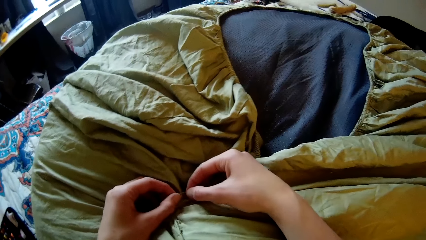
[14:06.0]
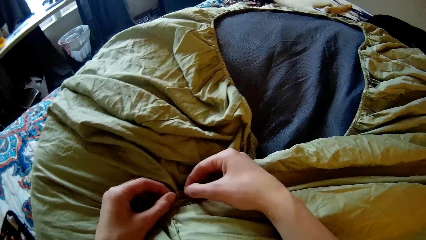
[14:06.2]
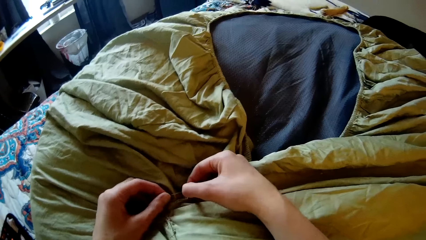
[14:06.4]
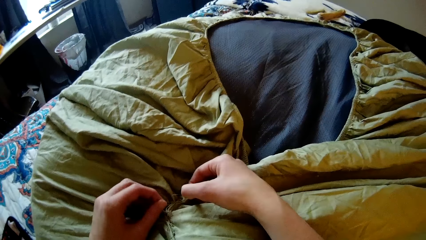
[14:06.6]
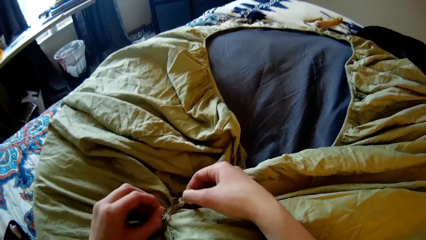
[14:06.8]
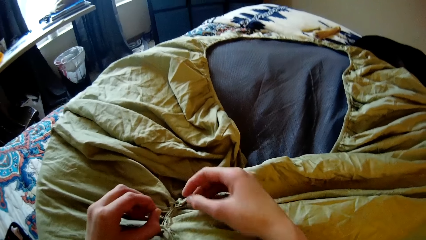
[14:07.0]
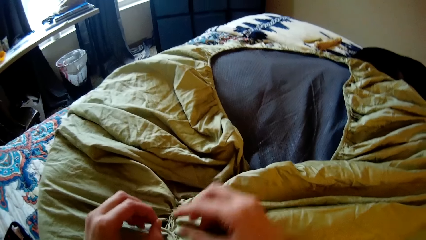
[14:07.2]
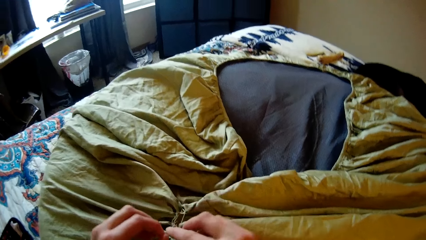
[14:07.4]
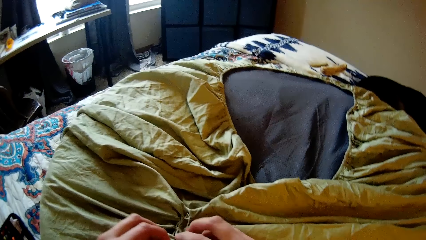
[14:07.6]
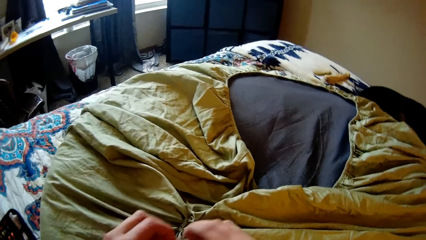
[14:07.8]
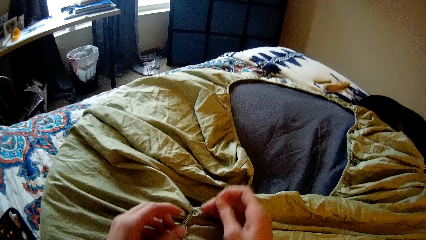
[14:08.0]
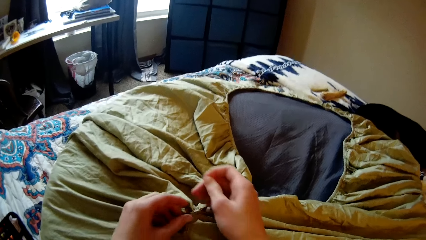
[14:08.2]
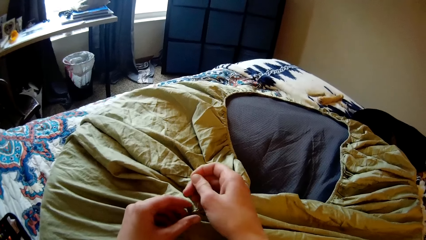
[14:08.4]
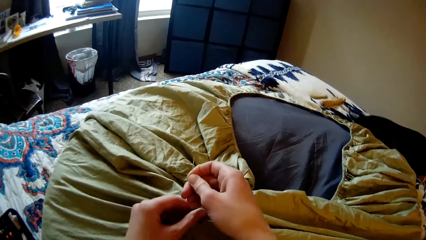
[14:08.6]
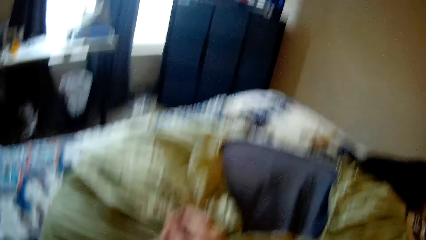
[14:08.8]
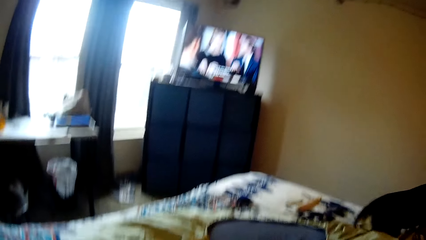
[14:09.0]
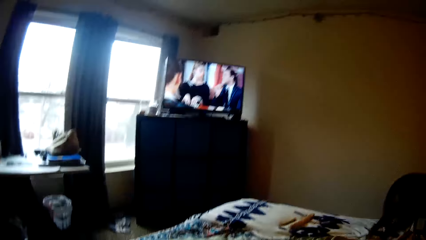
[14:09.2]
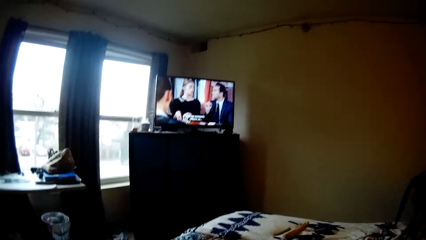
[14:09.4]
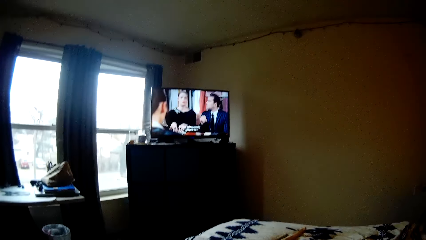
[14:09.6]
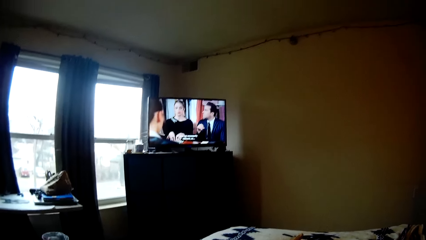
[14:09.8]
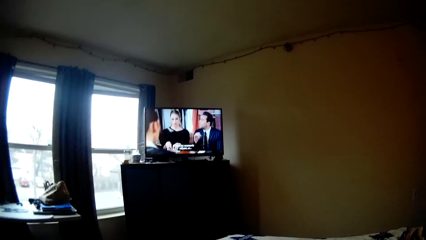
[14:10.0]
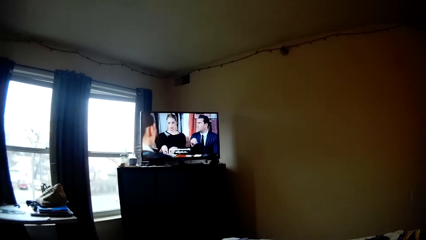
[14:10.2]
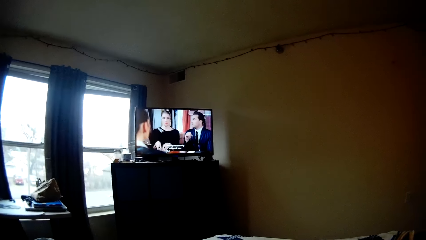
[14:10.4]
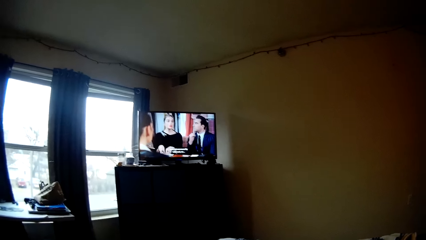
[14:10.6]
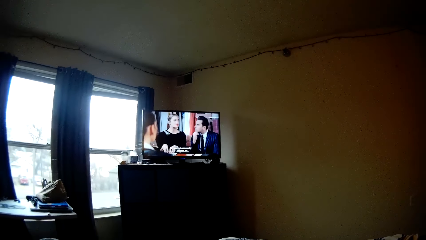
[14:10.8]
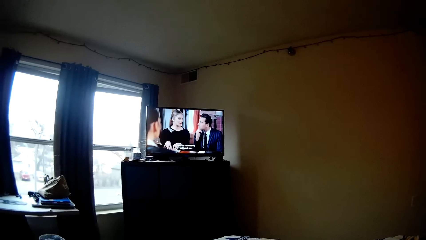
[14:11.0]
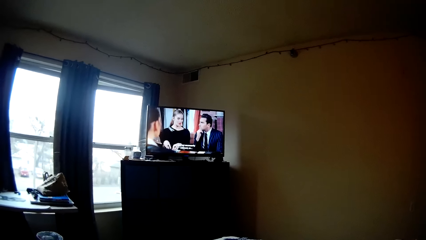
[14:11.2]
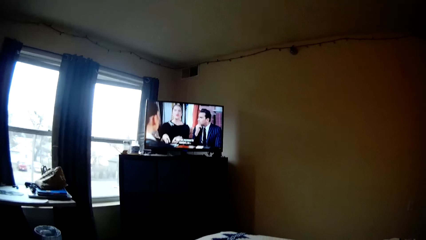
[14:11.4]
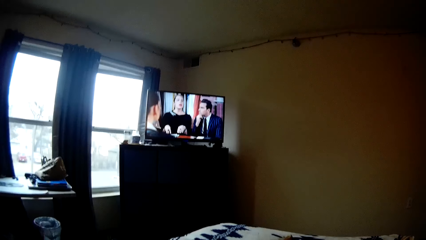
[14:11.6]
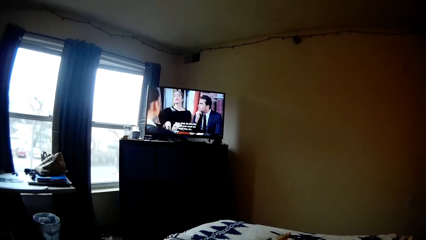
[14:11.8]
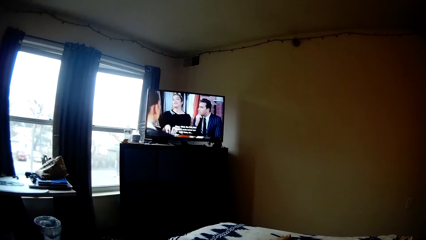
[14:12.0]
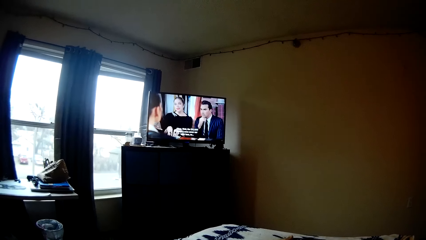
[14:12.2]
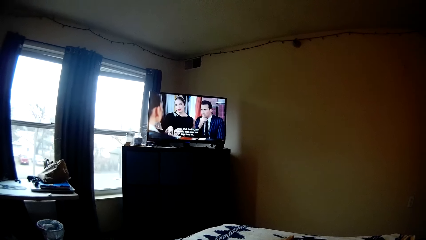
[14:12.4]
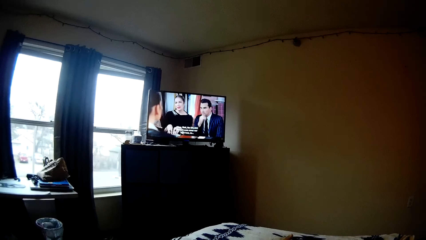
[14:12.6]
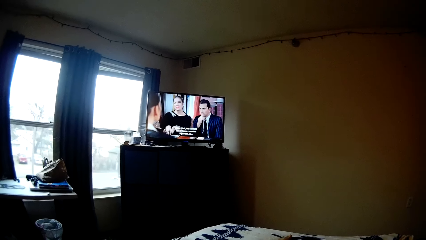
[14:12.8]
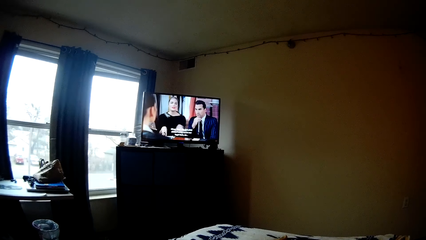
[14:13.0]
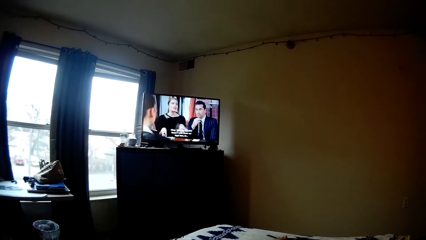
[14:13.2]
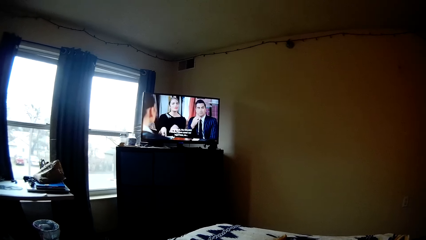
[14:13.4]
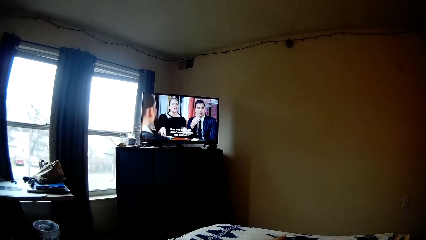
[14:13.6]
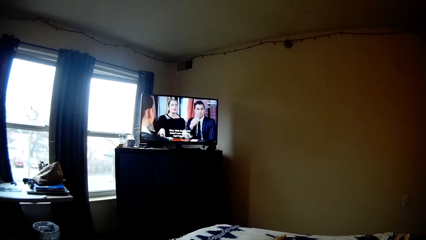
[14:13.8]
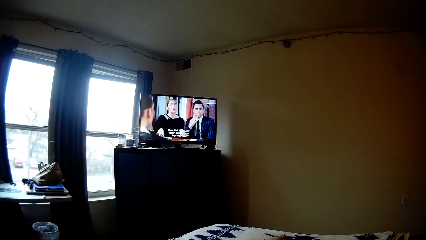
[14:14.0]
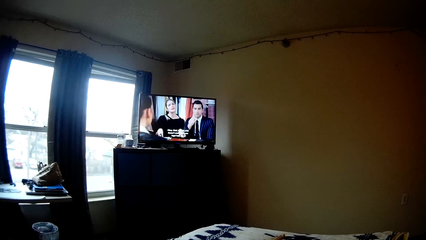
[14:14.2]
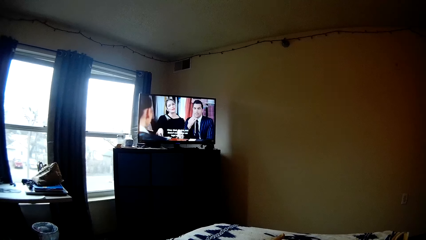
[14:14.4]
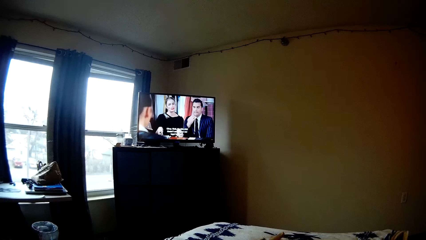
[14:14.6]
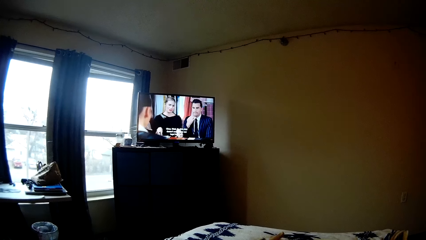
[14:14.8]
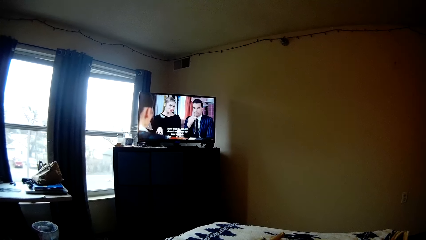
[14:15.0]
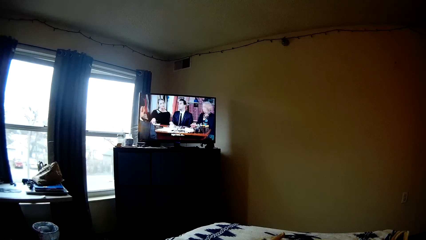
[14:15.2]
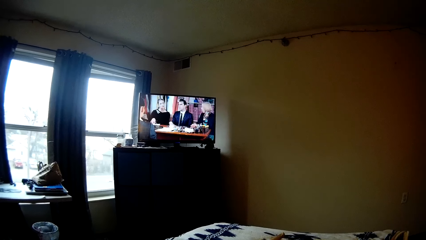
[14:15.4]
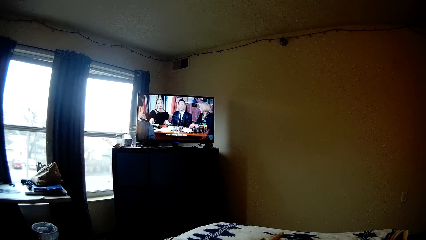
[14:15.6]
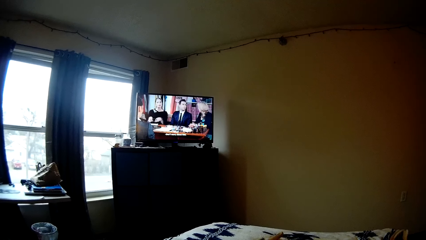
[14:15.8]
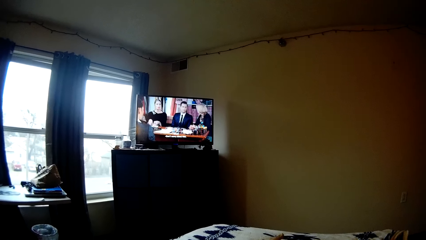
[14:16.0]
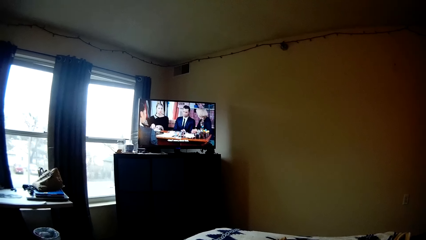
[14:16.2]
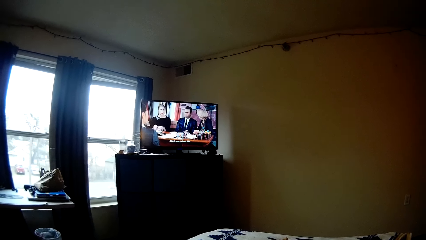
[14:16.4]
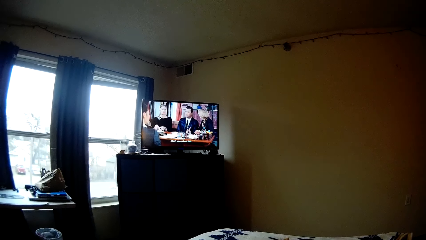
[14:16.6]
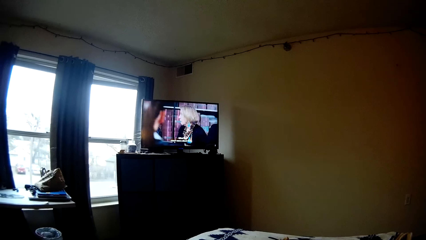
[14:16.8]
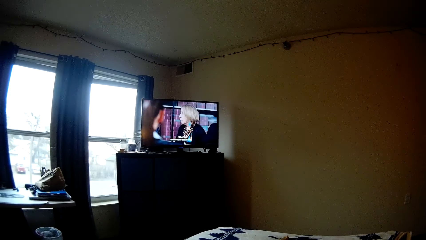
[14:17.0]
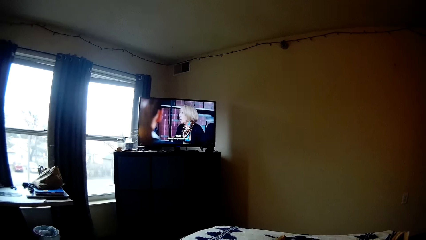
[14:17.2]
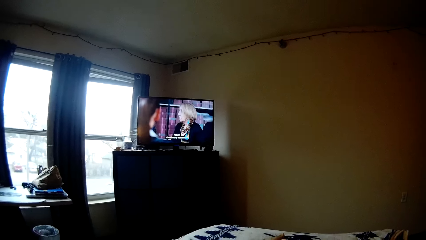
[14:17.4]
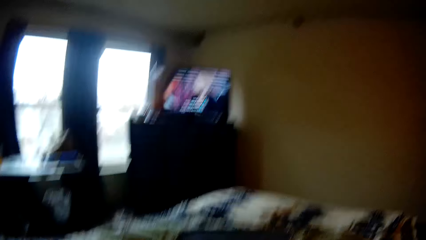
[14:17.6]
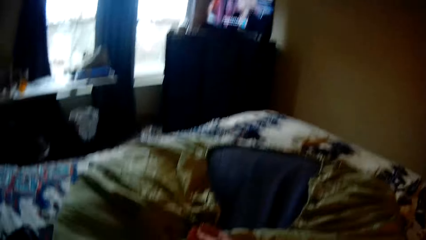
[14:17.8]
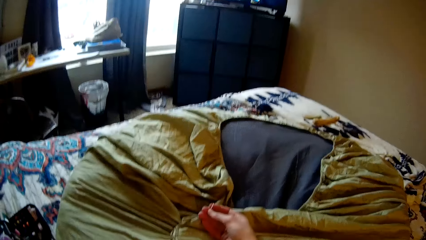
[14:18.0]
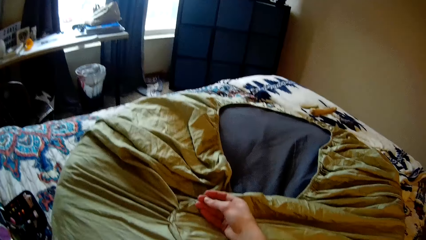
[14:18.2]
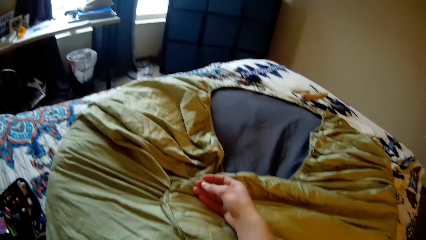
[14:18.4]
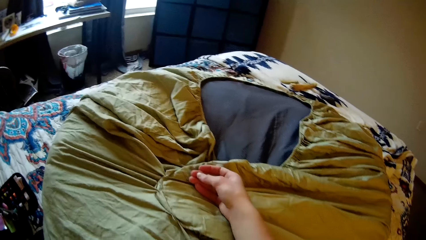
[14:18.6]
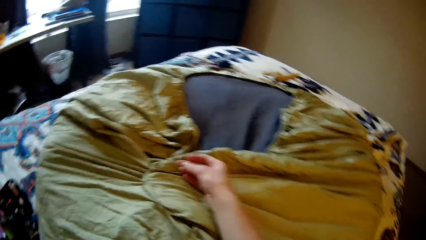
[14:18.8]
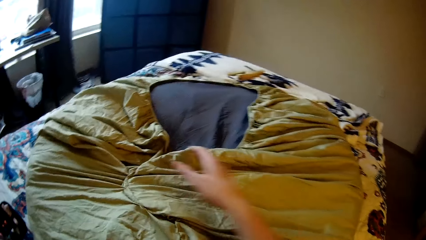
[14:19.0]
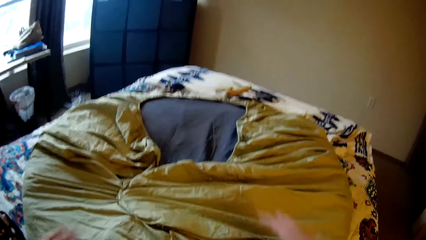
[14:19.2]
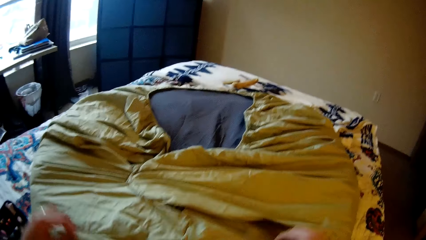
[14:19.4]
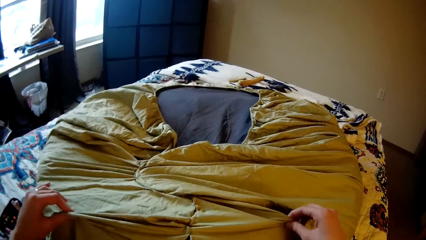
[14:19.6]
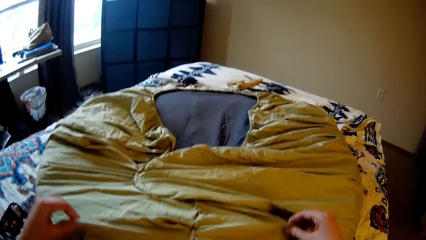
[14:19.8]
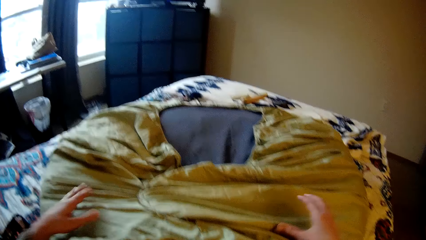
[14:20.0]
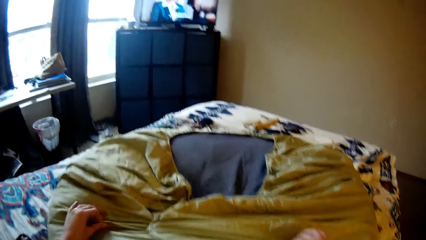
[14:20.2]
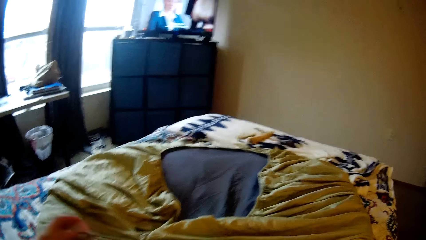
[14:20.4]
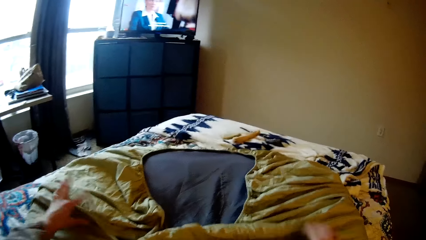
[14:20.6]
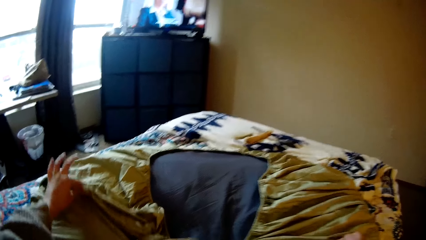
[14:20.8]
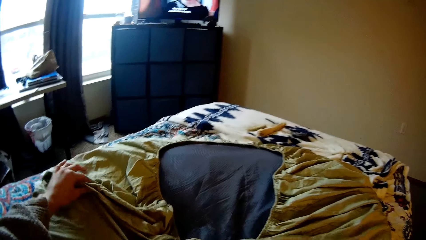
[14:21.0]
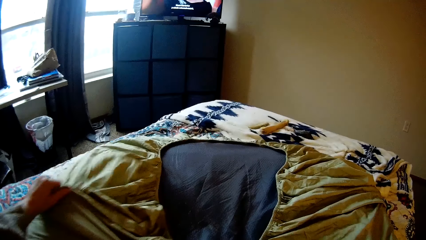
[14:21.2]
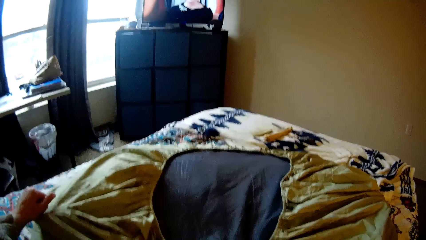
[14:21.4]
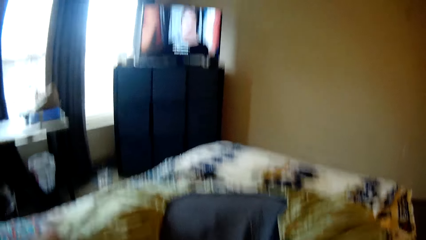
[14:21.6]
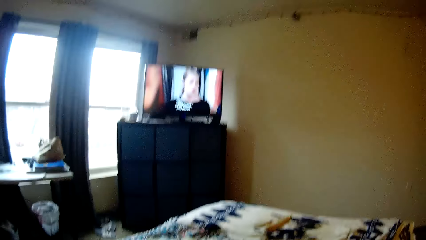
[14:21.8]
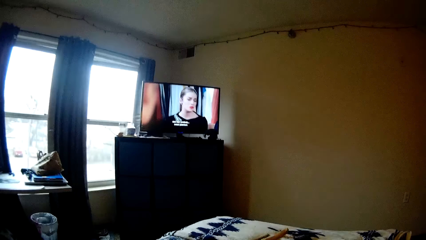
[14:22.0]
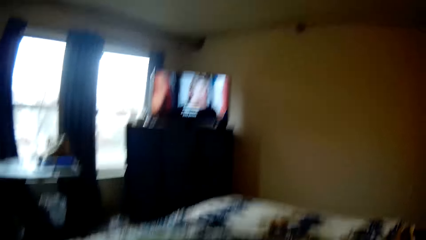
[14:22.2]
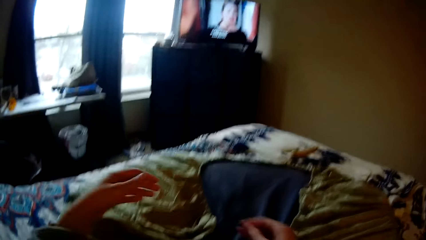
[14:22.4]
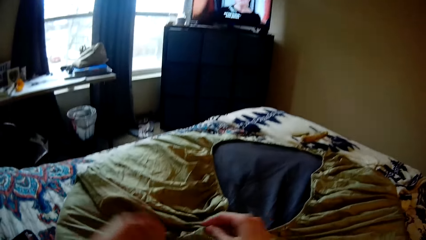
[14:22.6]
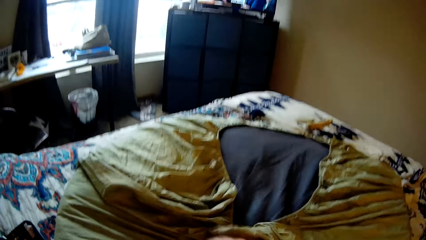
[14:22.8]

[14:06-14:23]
The camera wearer watches television. They align the bedsheet.
